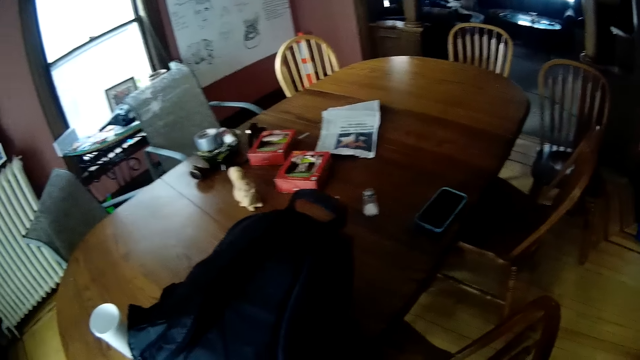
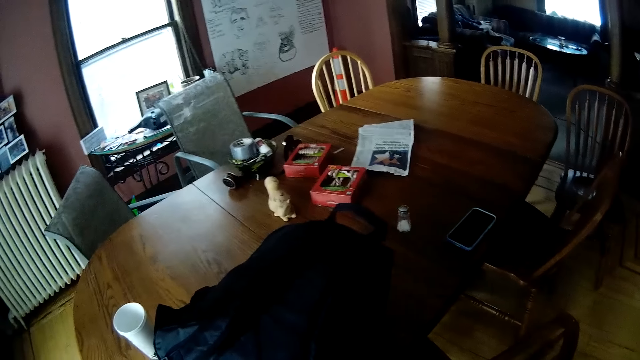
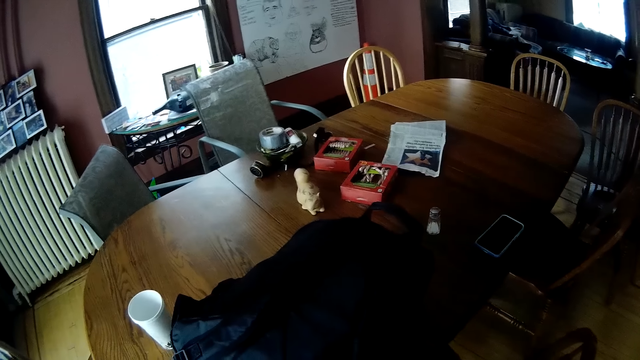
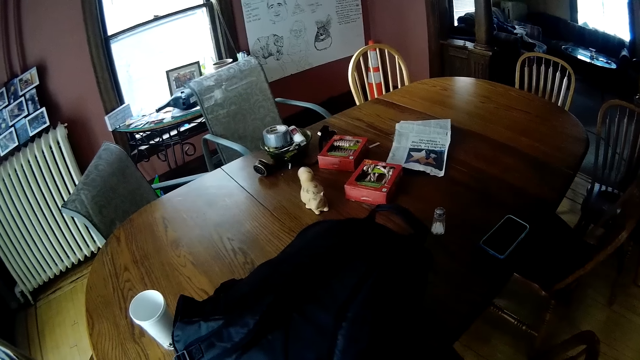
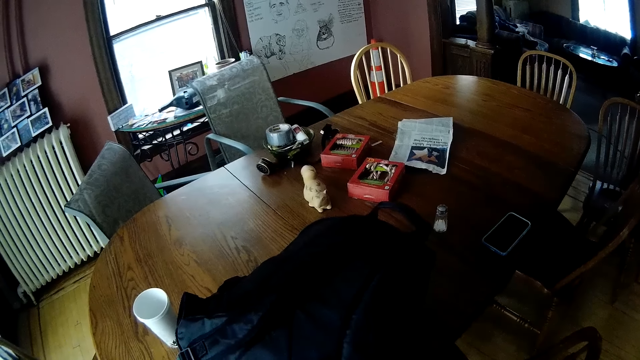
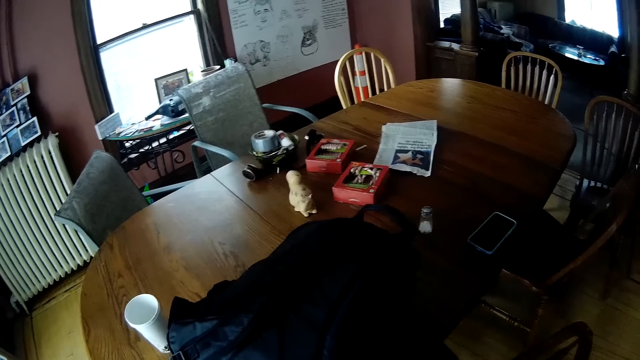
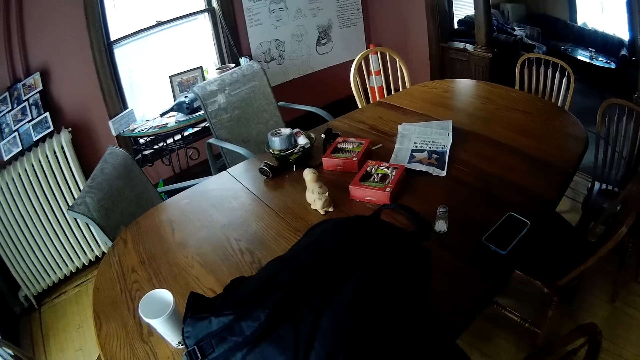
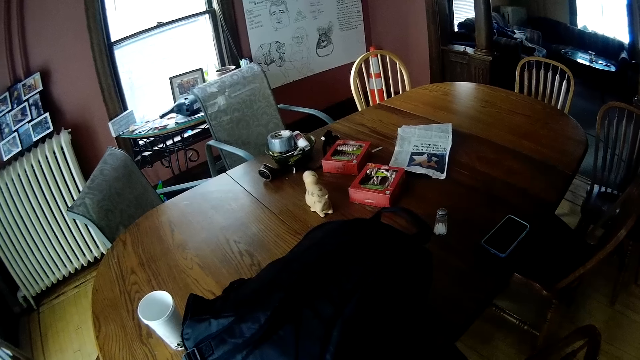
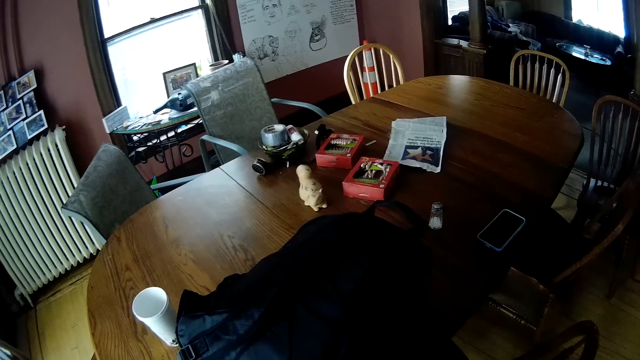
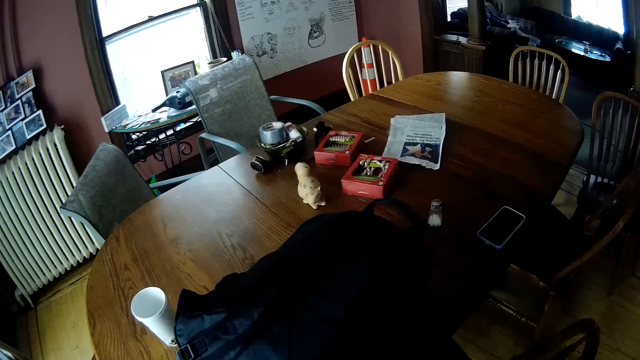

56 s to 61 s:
The camera wearer touches the bag on the dining table with his right hand.

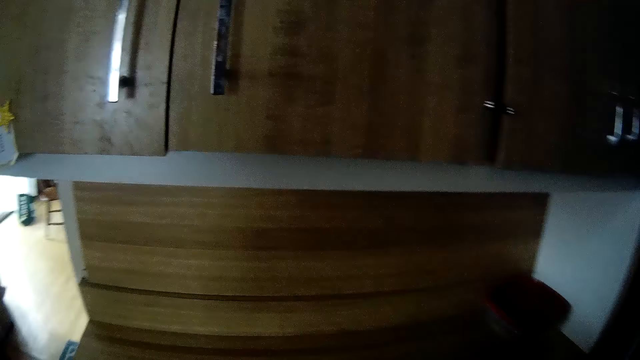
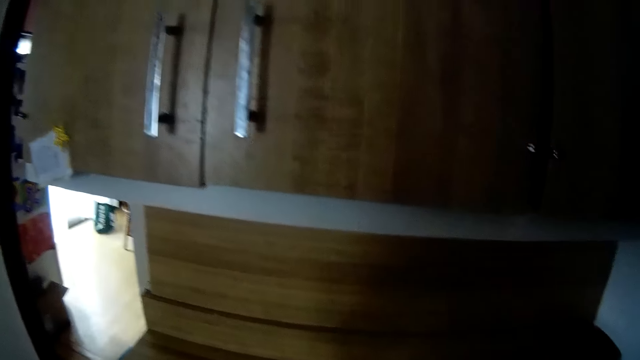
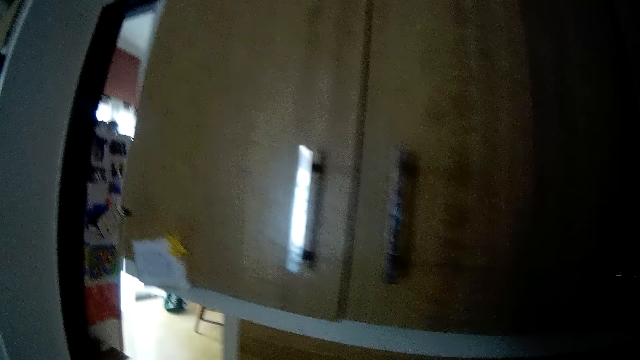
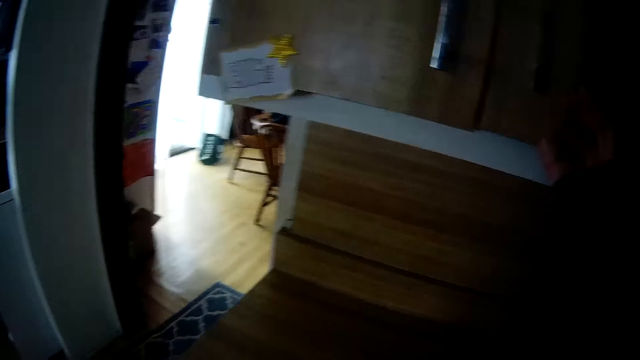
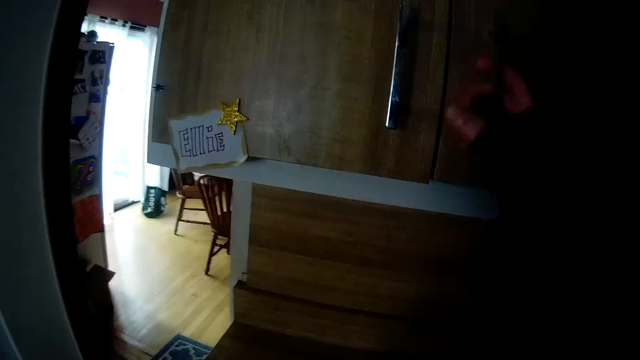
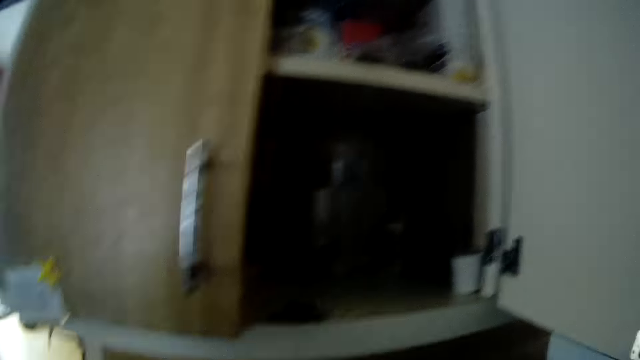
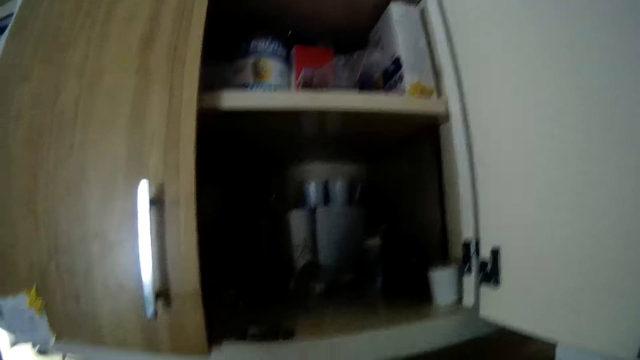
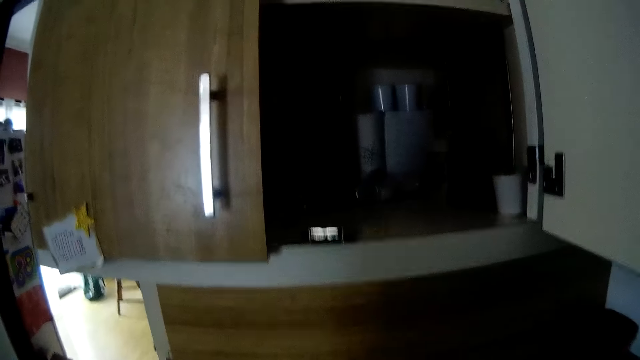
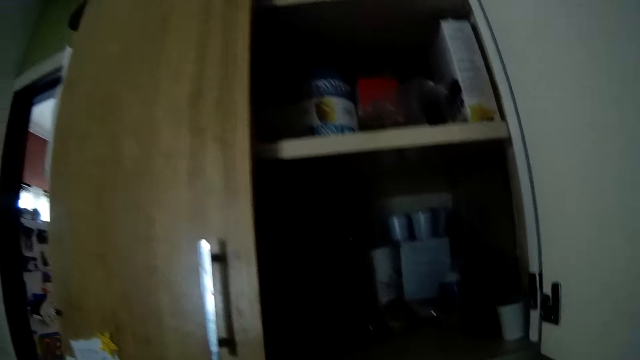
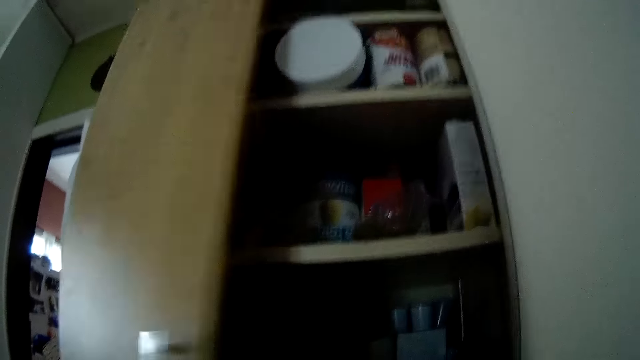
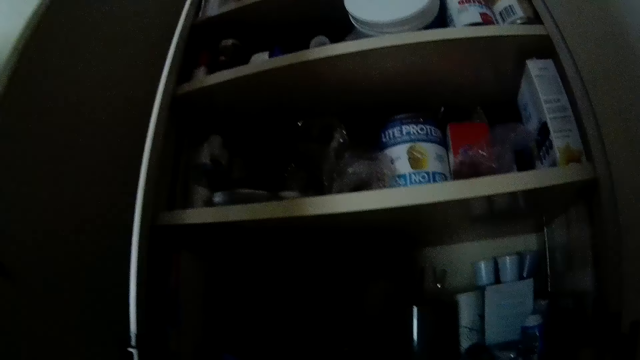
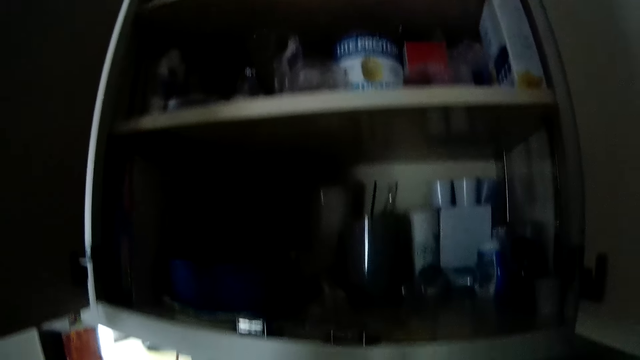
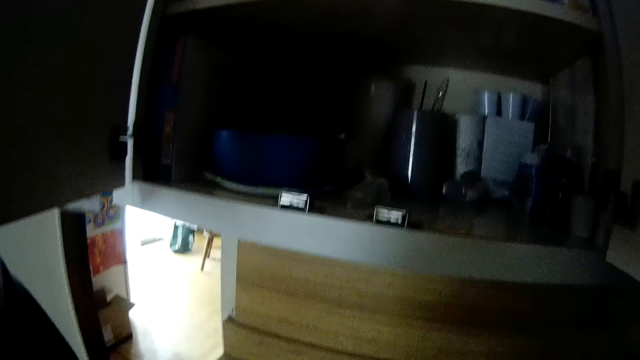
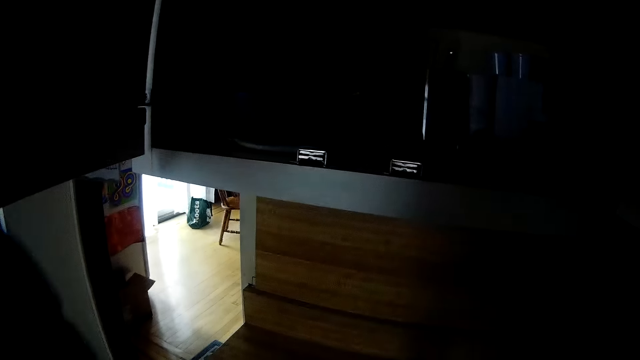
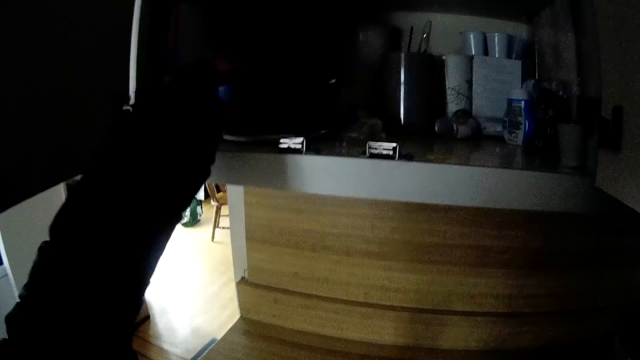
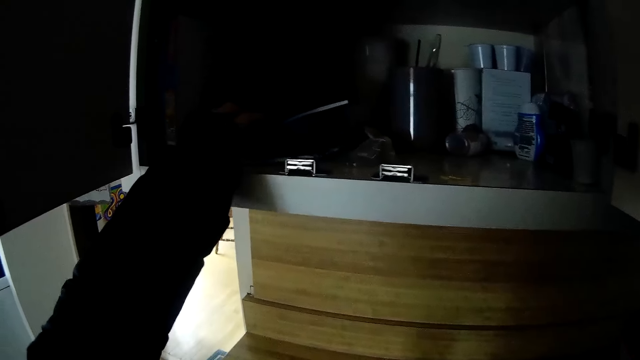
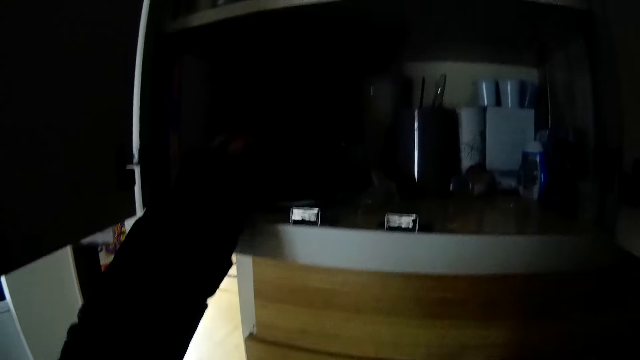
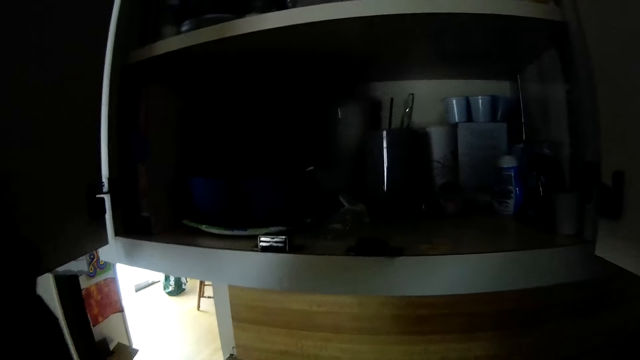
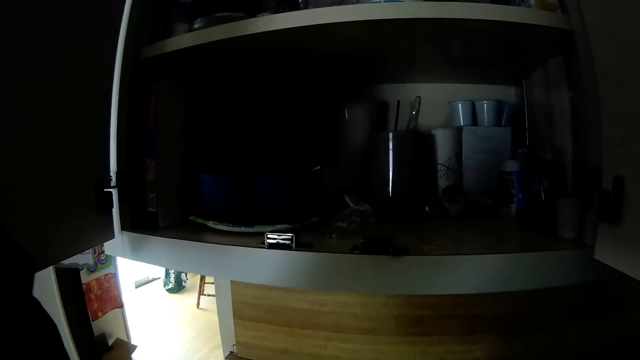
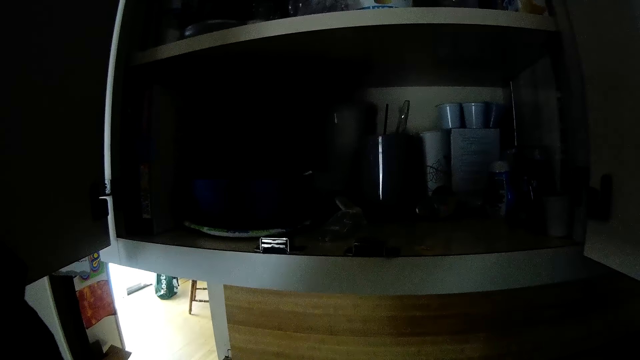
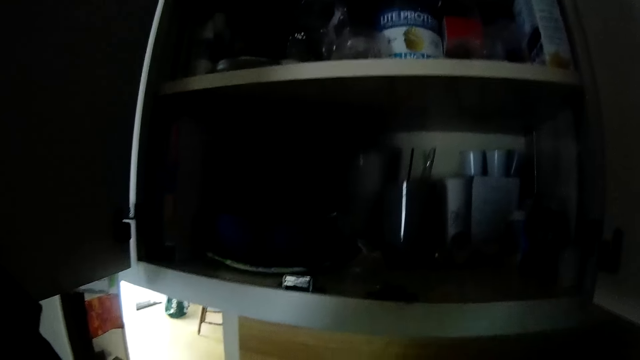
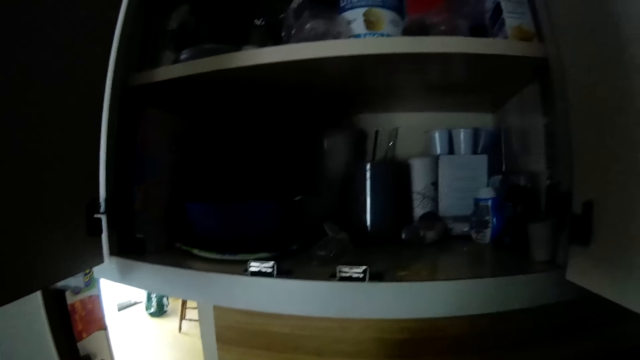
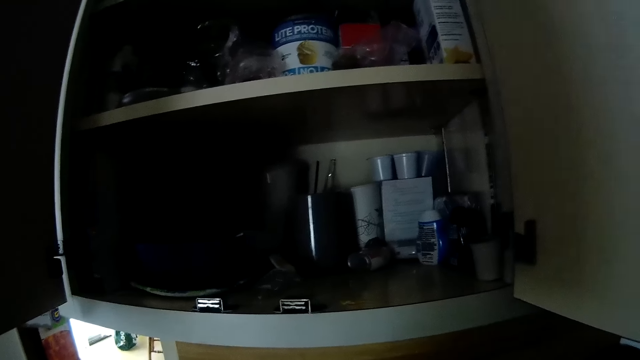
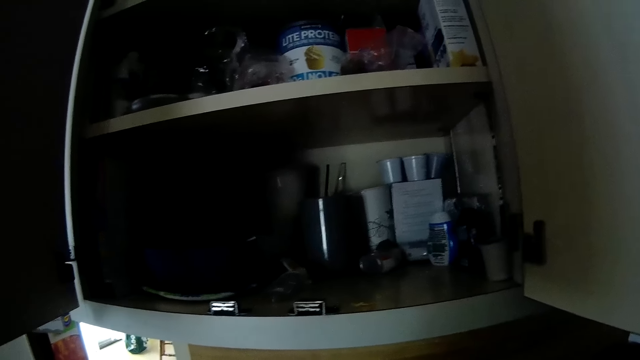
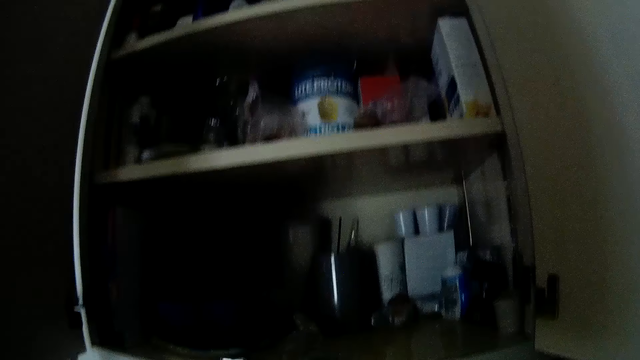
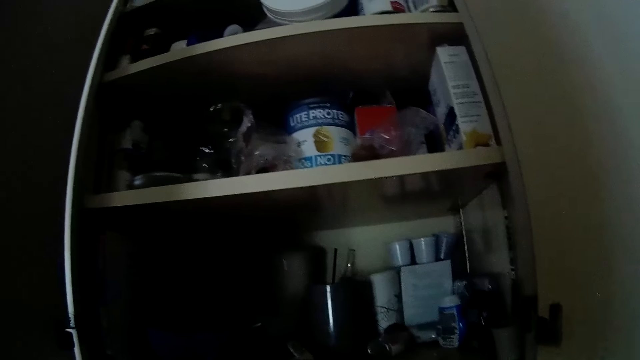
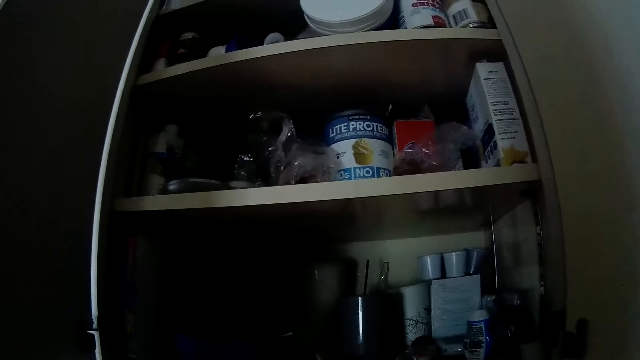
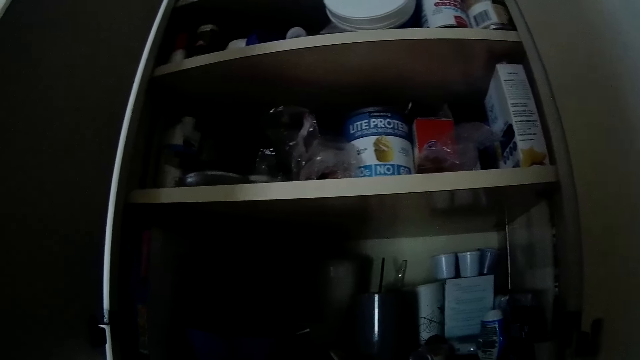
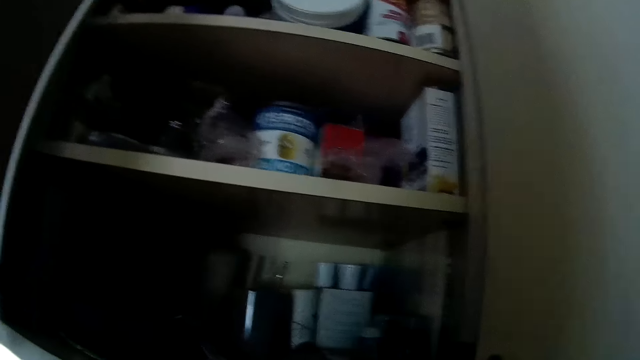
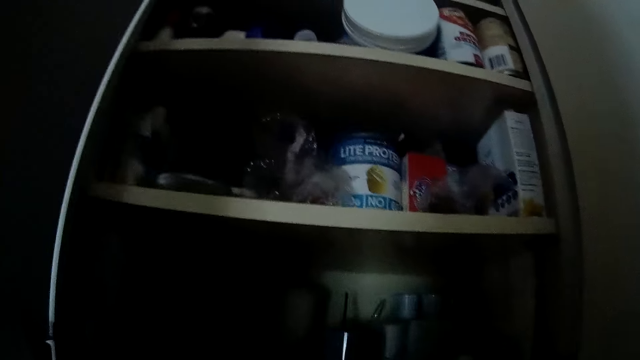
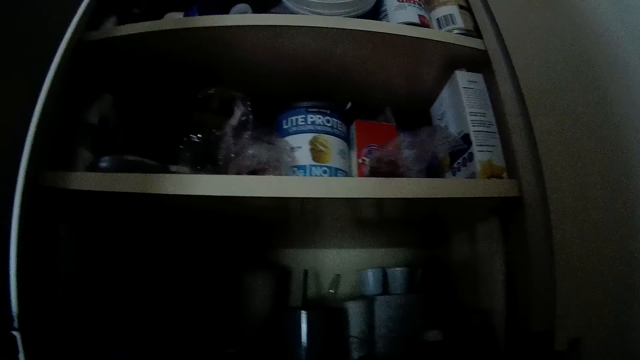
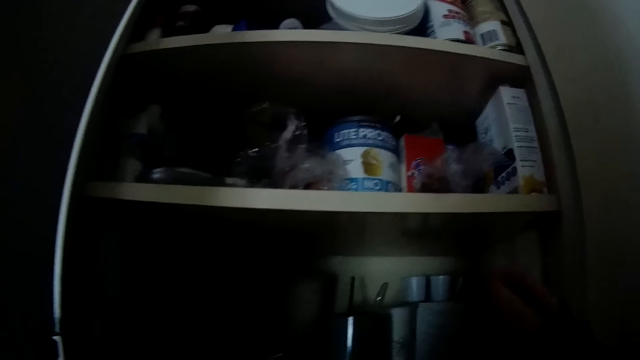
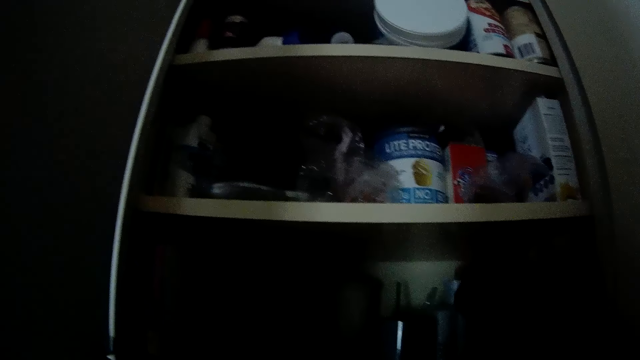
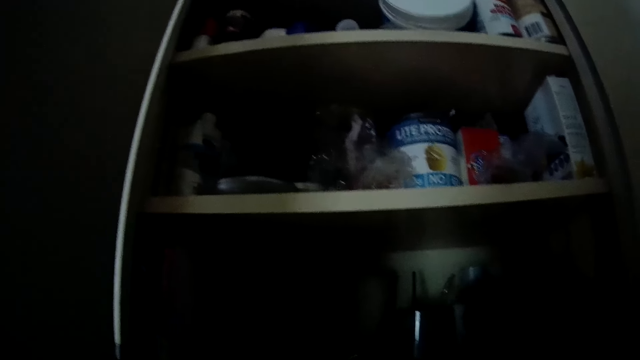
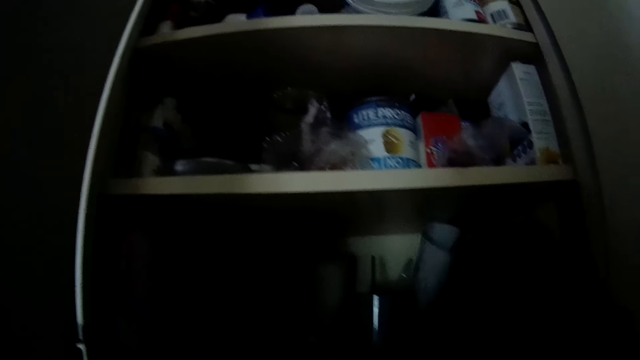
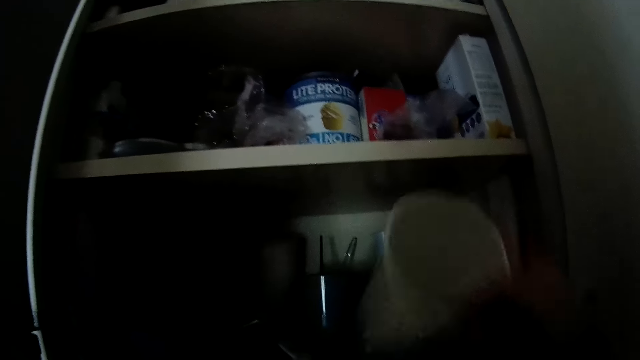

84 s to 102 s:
The camera wearer opens the right side of a cabinet with his right hand. He opens the left side of the cabinet with his left hand. He looks around. He touches a lower compartment of the cabinet with his left hand. He picks up something. He looks around. He picks up a cup with his right hand from the lower compartment of the cabinet.
